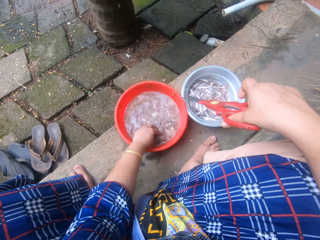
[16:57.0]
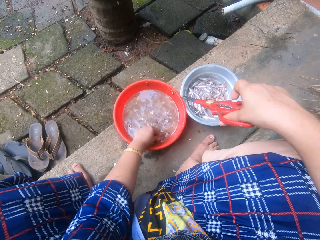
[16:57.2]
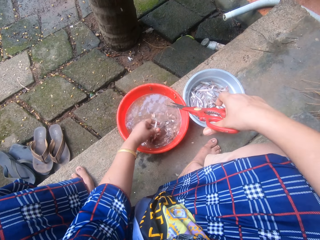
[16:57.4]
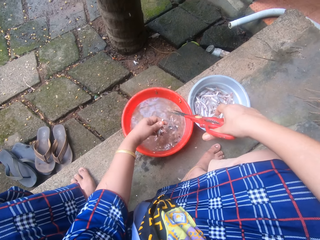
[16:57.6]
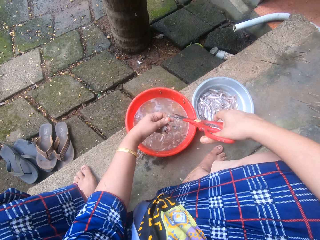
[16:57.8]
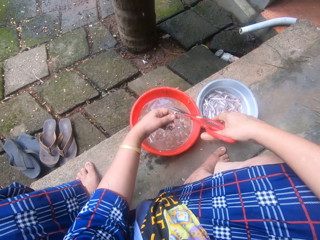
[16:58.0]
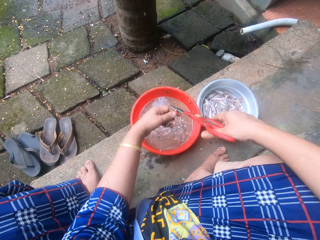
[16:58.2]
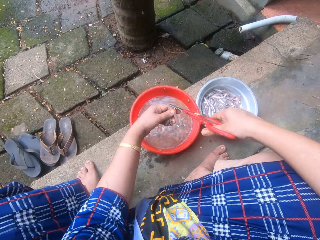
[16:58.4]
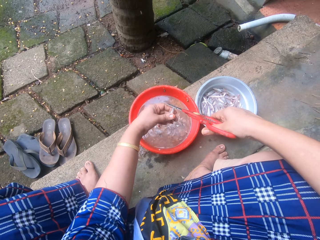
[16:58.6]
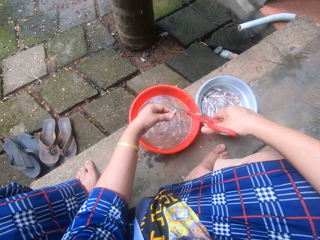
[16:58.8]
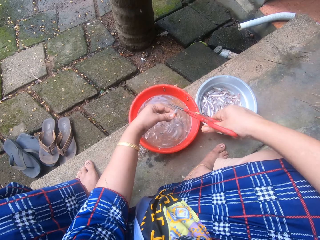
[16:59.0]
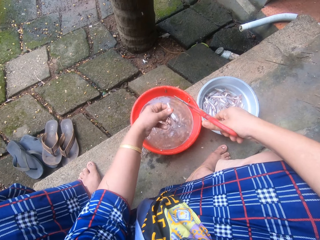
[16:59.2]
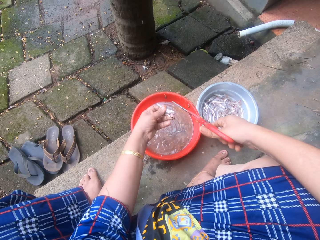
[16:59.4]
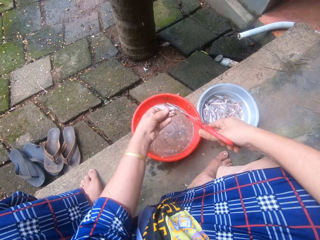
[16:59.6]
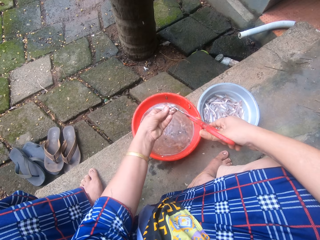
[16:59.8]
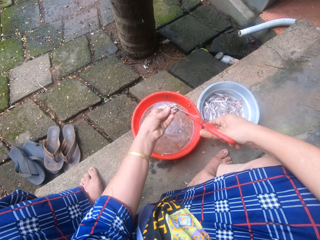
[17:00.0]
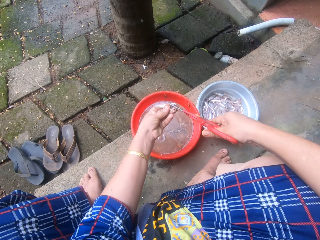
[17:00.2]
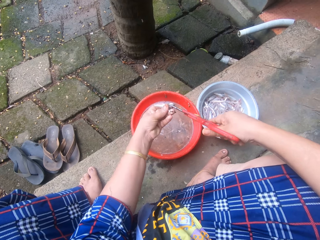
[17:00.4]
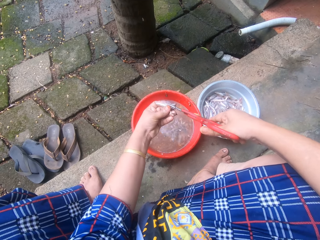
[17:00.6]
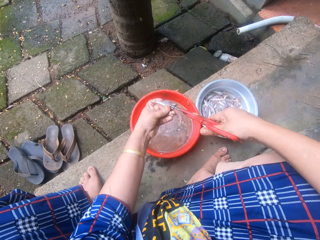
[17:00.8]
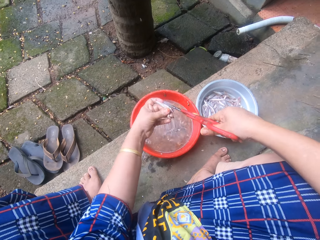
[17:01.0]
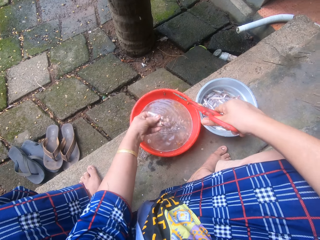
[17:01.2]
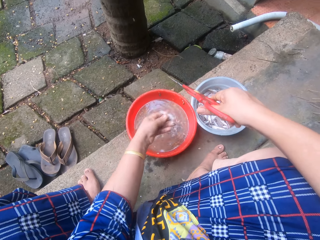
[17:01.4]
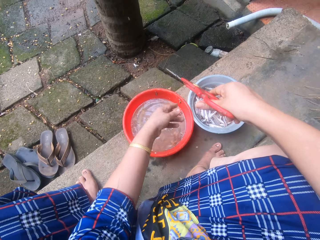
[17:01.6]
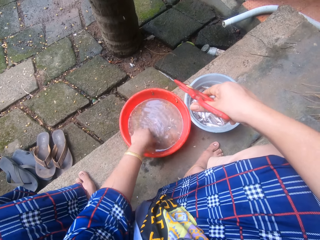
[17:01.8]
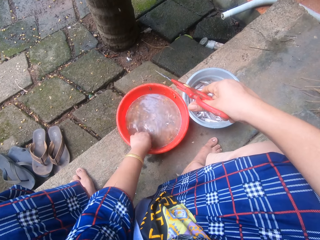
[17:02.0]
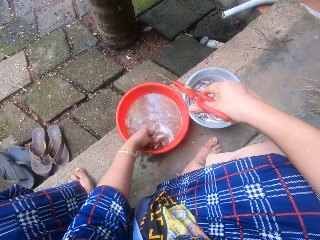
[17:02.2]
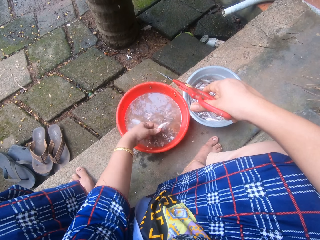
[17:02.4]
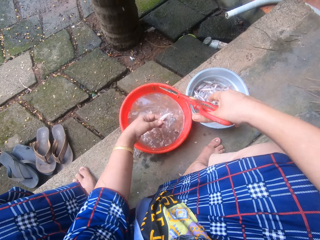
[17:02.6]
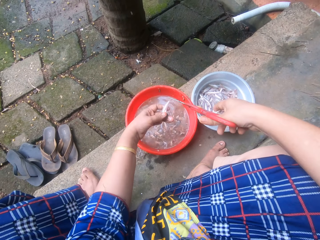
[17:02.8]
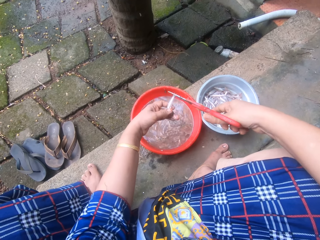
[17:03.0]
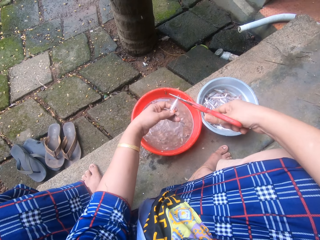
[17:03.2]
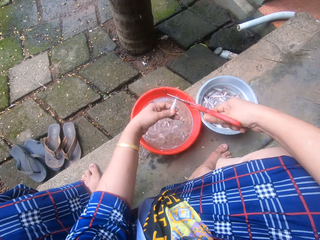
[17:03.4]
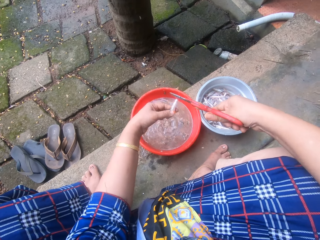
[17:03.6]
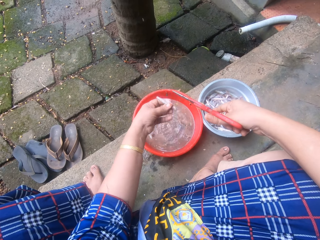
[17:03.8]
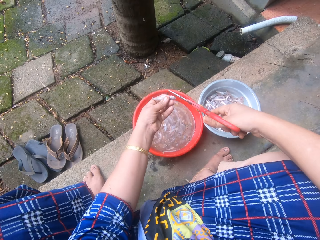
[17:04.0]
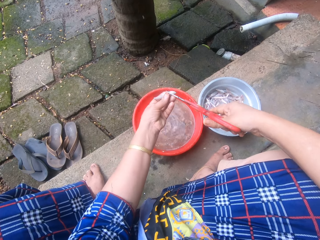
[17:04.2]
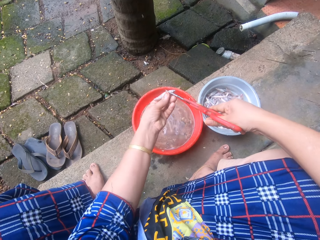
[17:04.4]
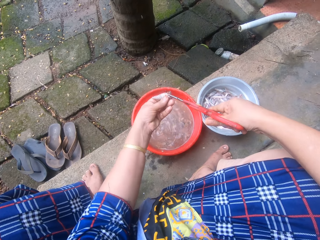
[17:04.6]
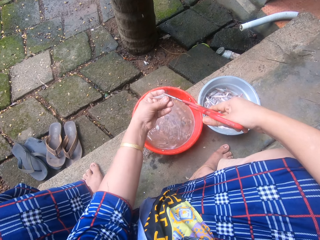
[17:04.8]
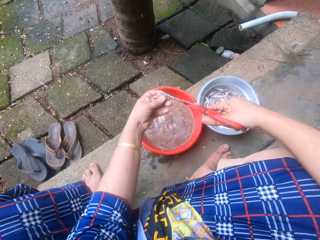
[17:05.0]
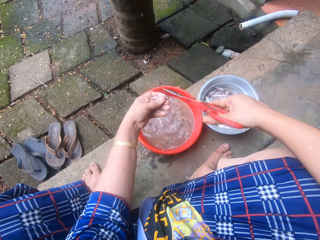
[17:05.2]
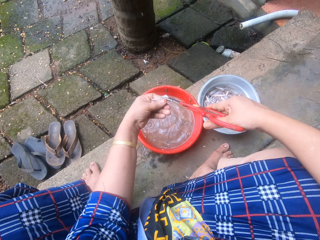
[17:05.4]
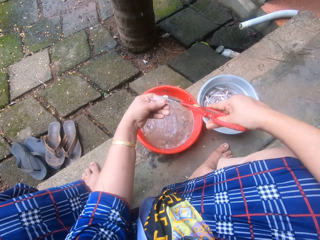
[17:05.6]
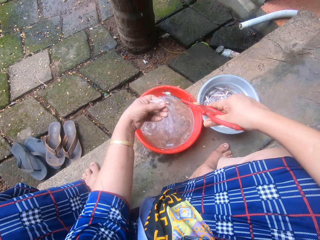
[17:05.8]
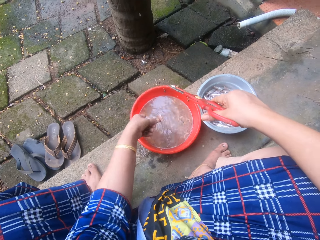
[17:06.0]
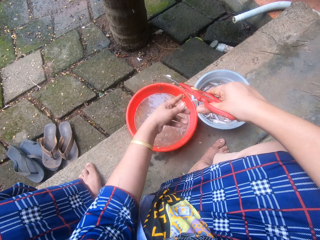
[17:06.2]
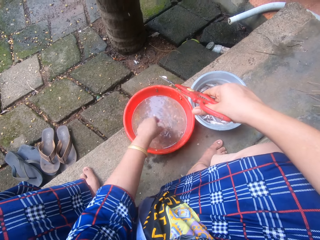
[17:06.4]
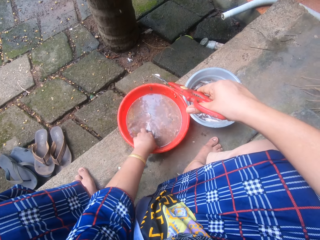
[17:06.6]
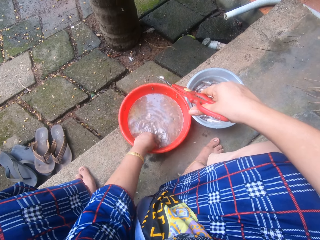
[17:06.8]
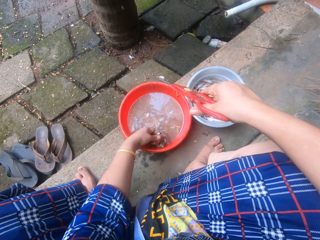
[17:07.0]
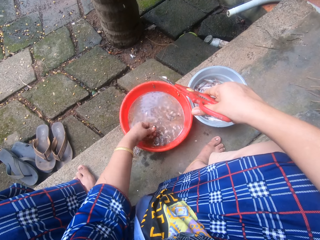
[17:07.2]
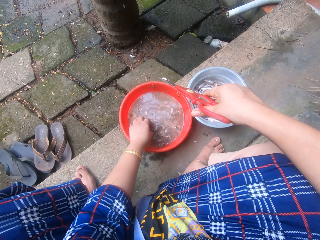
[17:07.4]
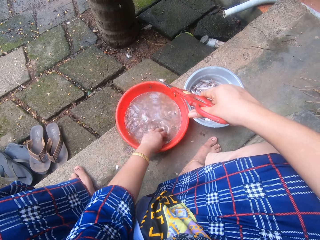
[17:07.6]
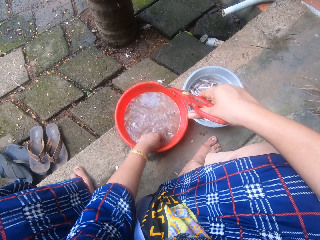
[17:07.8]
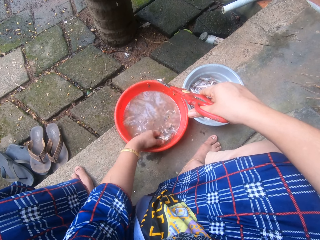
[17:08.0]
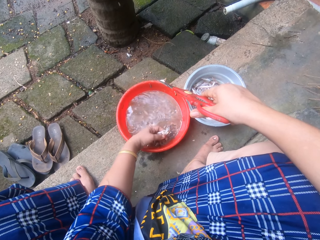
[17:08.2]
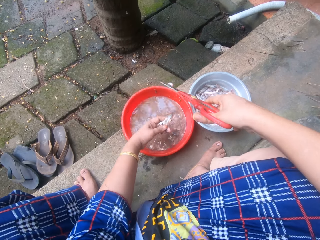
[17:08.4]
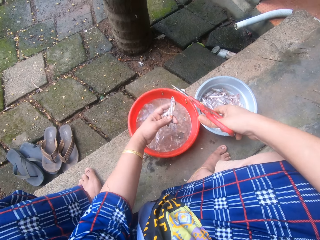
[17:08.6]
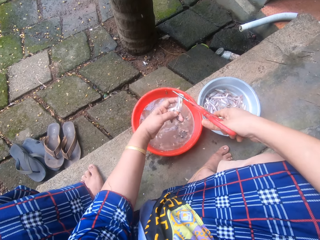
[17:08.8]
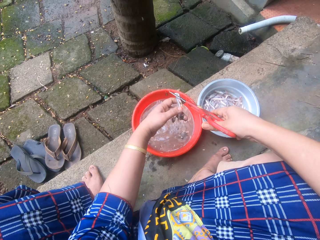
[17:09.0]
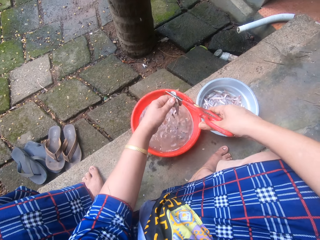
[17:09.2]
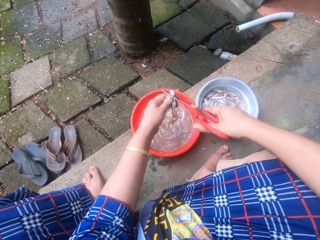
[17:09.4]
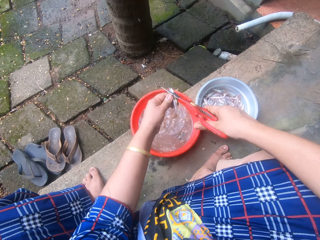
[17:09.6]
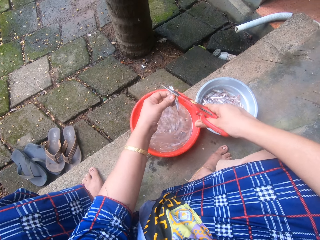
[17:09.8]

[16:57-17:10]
The camera wearer picks another fish from the red bowl with her left hand. She trims the fish with the scissors. She tosses the fish into the aluminum bowl. She picks another fish from the red bowl with her left hand. She trims the fish with the scissors. She tosses the fish into the aluminum bowl. She picks another fish from the red bowl with her left hand. She trims the fish with the scissors.

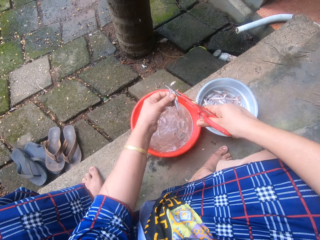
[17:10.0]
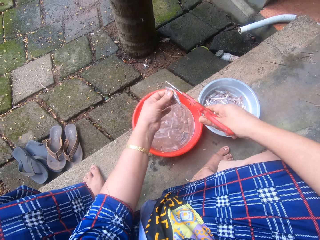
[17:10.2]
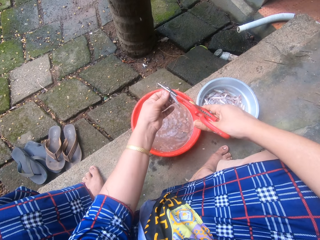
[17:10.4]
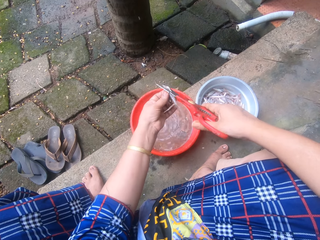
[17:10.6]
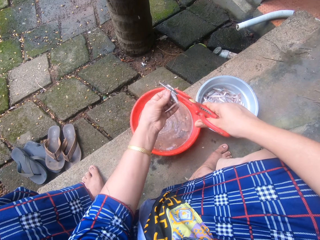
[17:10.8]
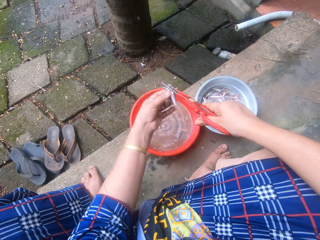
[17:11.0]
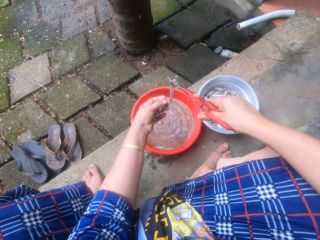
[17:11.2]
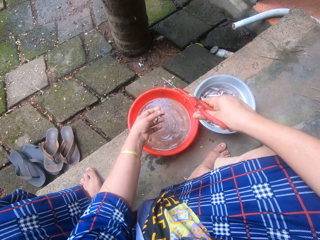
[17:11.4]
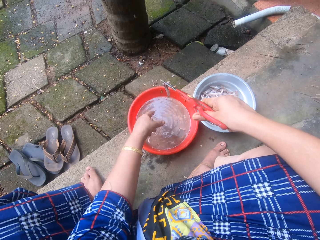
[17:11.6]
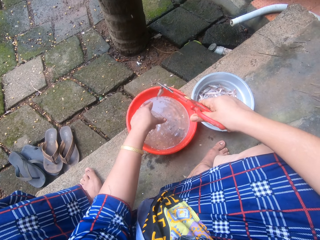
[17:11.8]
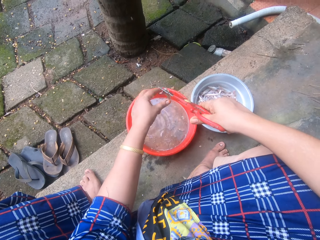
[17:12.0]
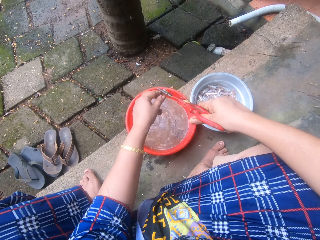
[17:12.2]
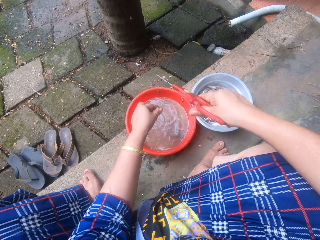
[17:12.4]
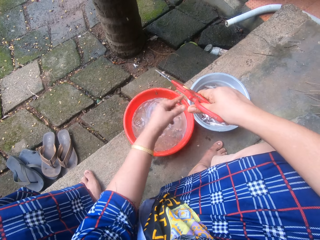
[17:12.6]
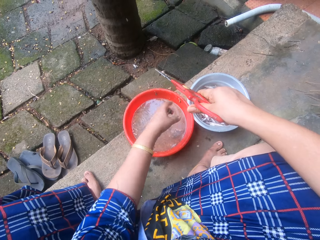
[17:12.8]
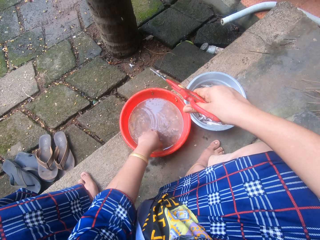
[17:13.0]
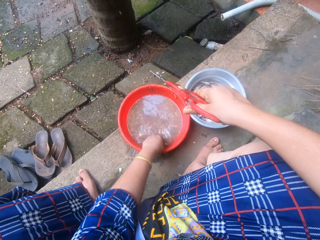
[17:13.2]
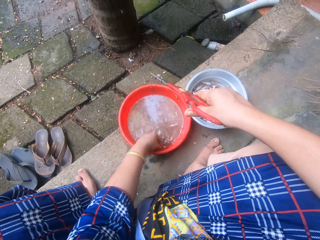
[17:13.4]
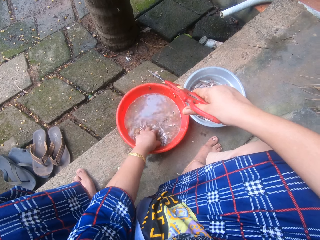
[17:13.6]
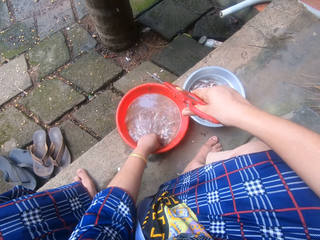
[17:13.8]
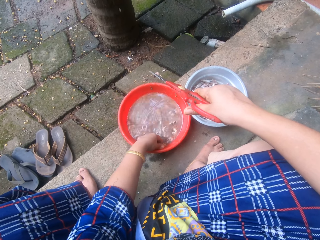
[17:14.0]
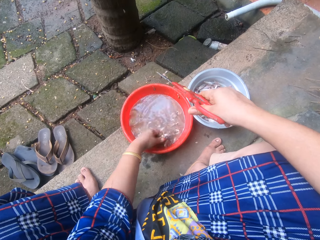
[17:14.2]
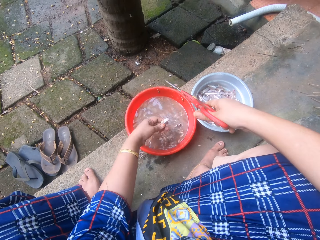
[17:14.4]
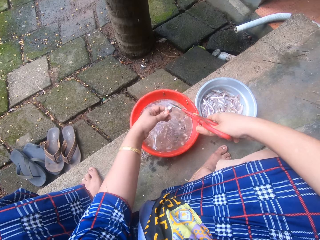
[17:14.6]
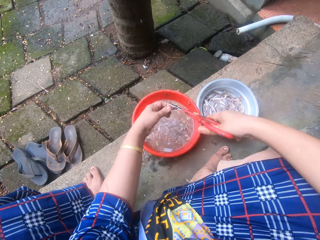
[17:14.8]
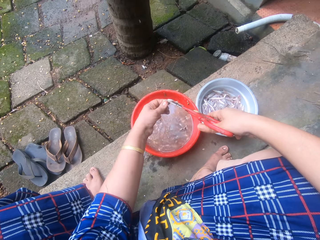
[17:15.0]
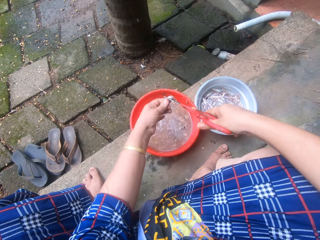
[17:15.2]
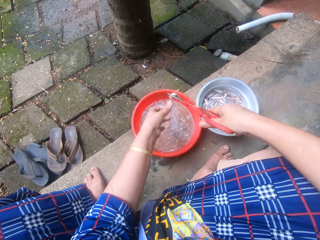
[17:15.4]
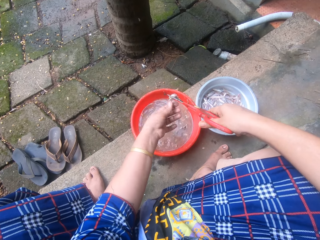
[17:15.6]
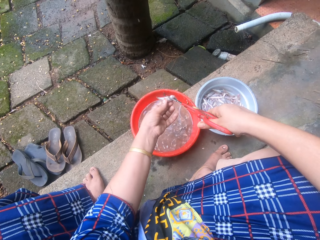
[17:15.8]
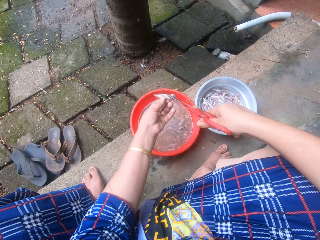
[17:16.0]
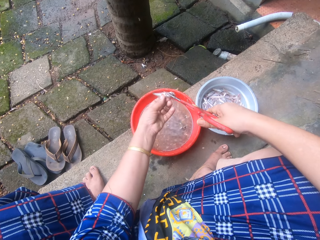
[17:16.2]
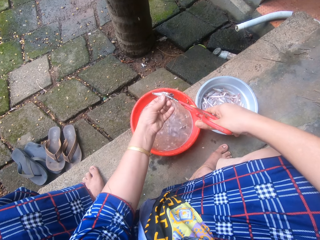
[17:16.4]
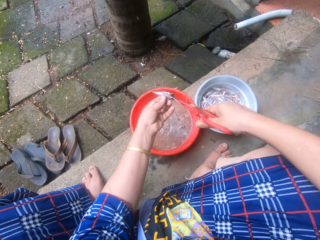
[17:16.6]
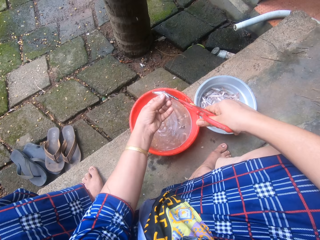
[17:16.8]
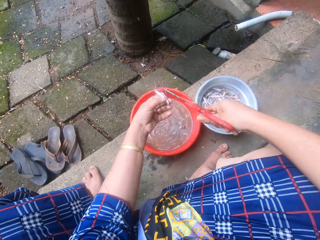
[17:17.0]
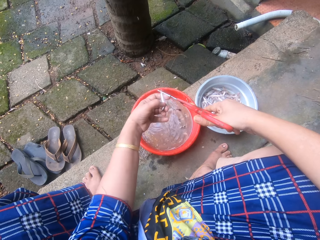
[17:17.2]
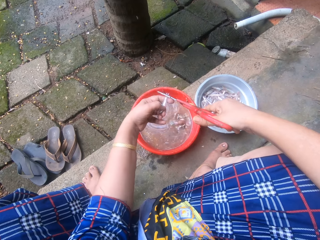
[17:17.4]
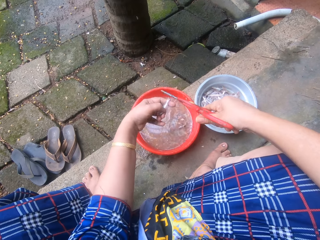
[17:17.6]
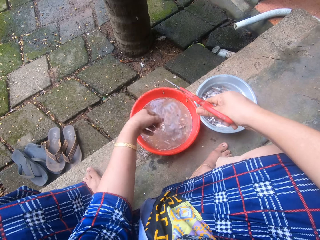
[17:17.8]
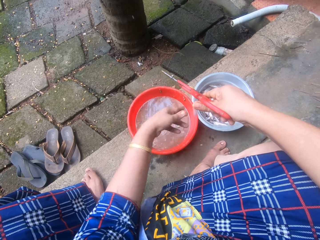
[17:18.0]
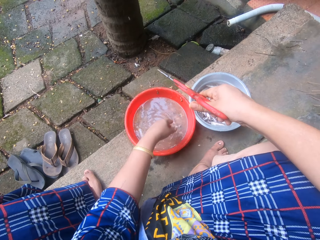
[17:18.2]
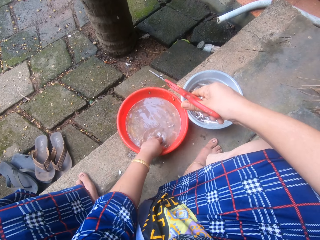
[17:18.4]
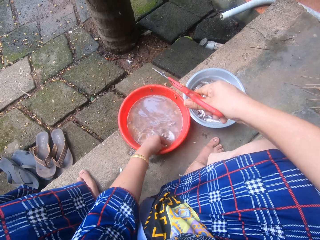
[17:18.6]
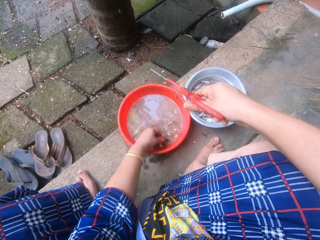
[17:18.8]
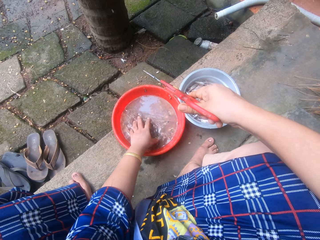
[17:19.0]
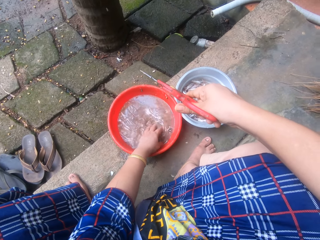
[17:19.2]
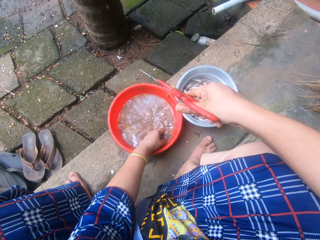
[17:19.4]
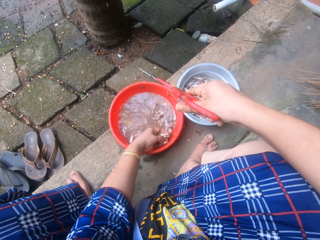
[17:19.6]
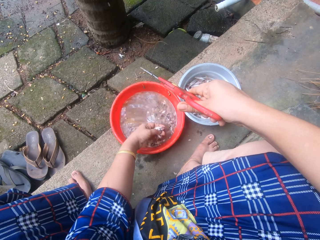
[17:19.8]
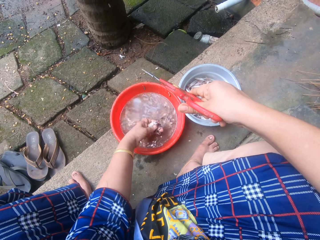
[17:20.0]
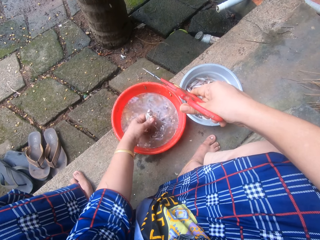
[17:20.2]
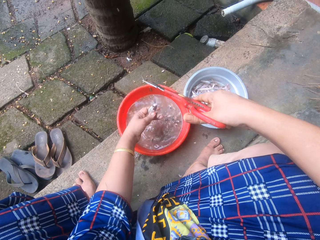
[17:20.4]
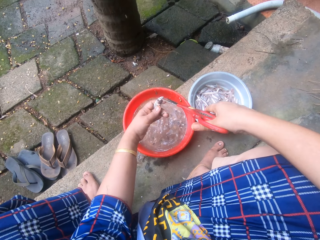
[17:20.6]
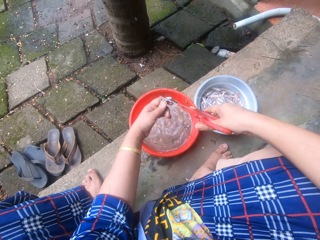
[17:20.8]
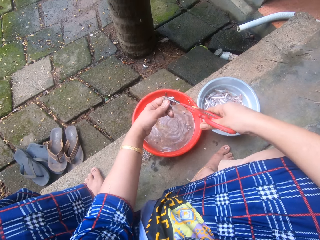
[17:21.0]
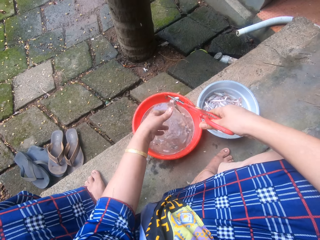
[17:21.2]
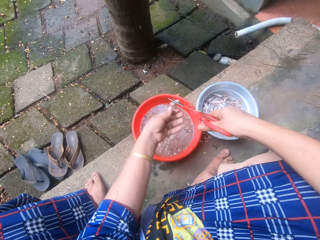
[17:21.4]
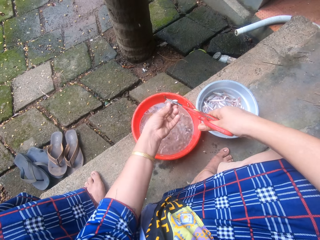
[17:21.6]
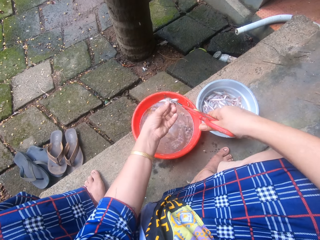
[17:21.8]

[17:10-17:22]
The camera wearer cuts the fish using the scissors. She tosses the fish into the aluminum bowl. She picks another fish from the red bowl with her left hand. She trims the fish with the scissors. She tosses the fish into the aluminum bowl. She picks another fish from the red bowl with her left hand. She trims the fish with the scissors.
